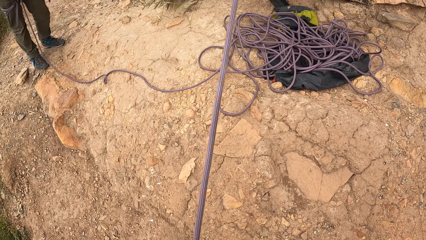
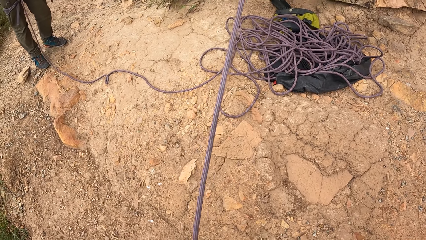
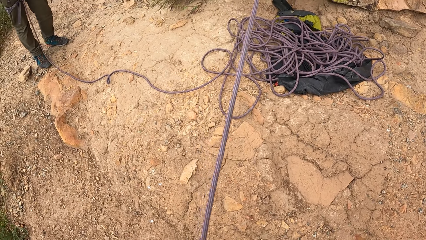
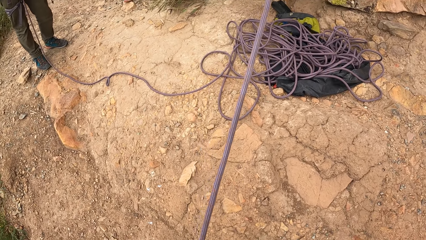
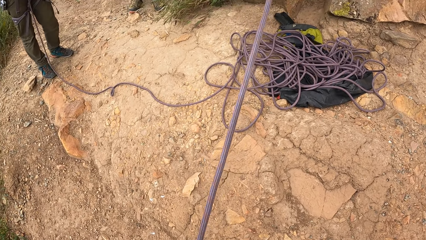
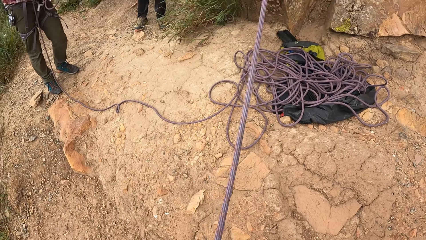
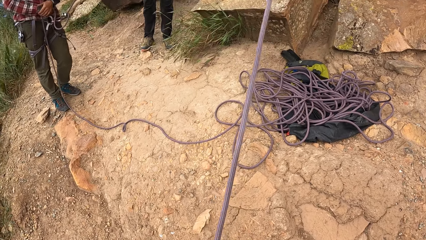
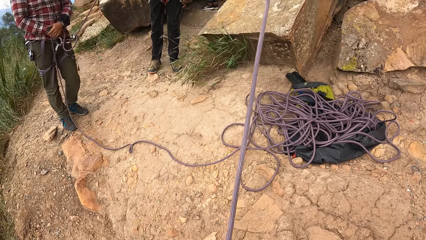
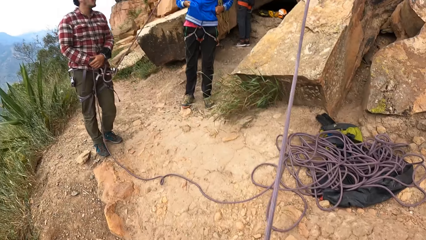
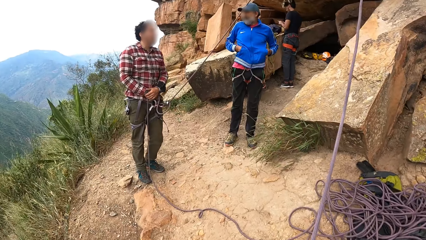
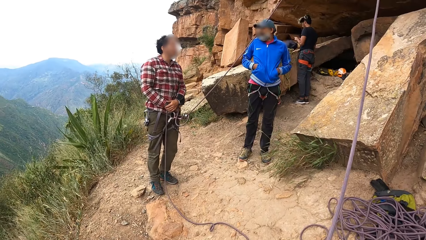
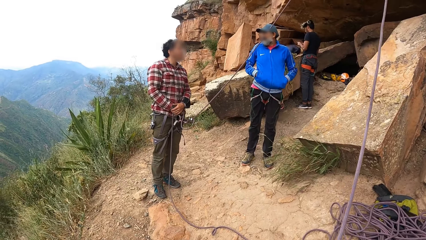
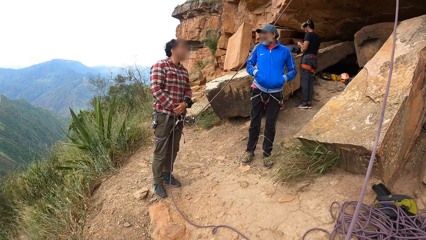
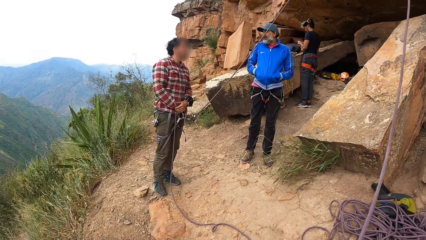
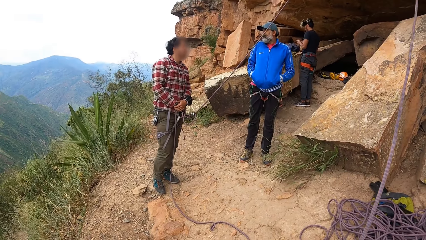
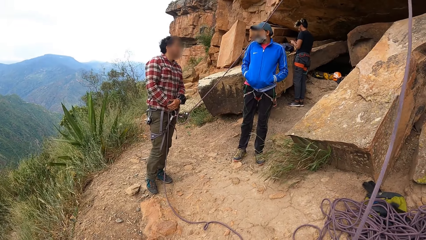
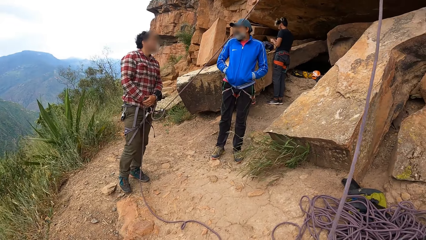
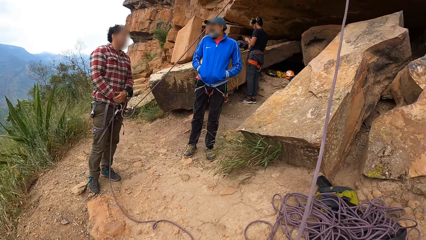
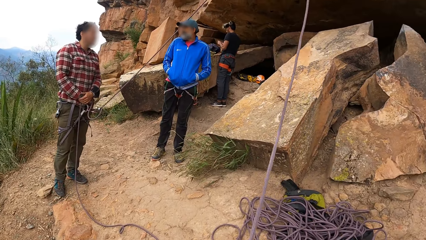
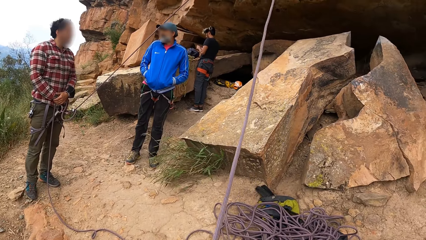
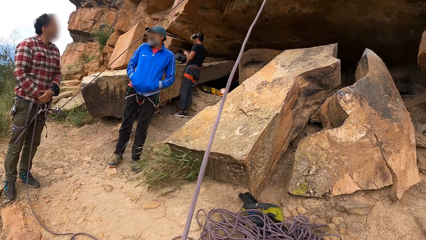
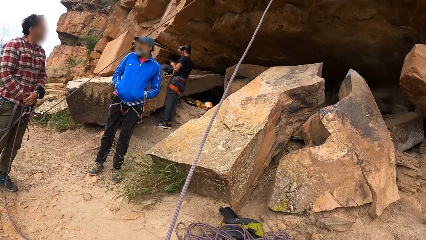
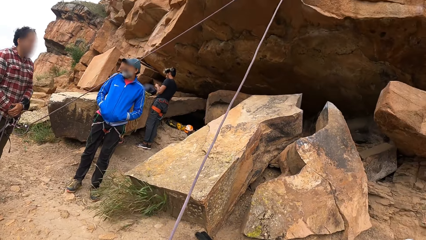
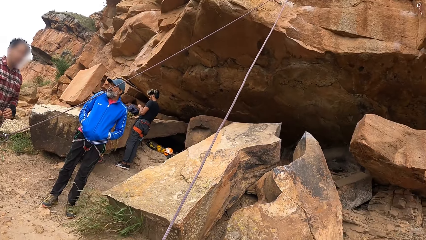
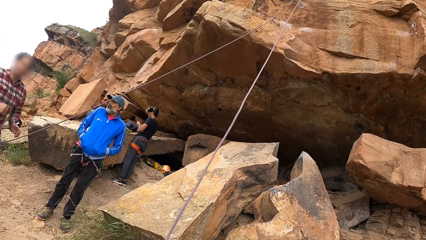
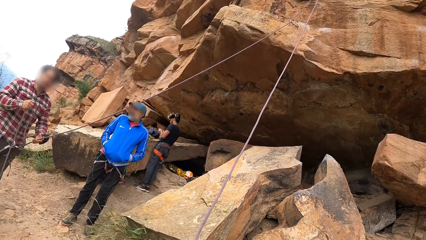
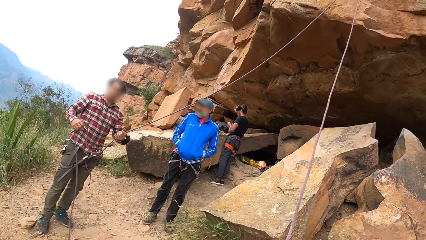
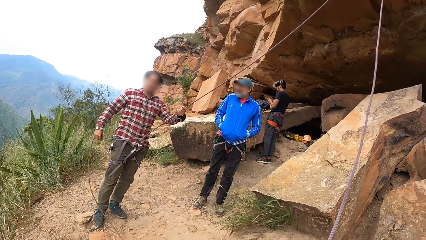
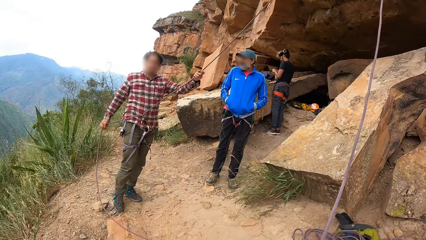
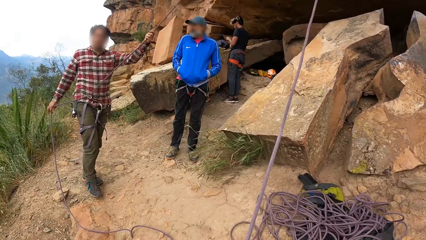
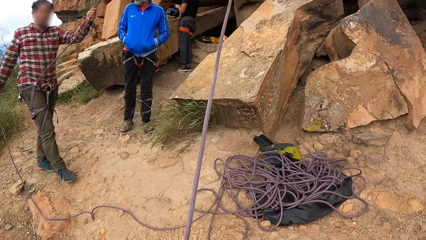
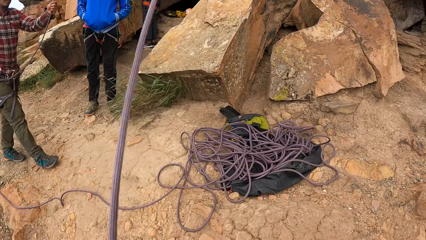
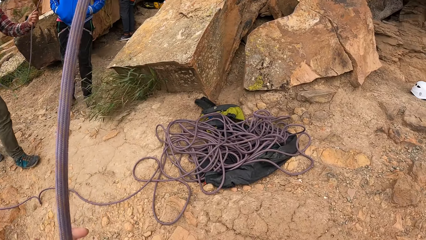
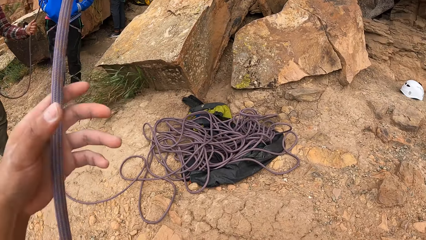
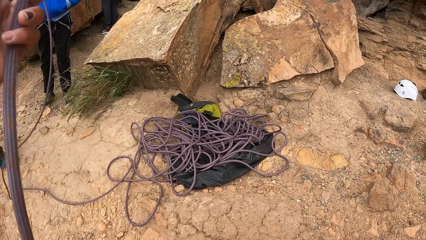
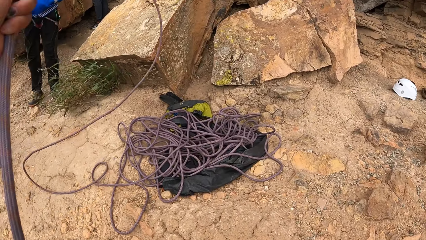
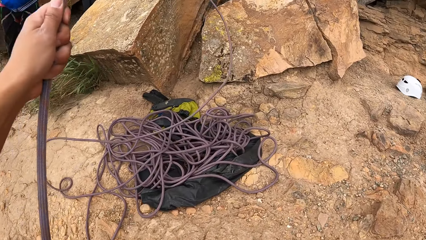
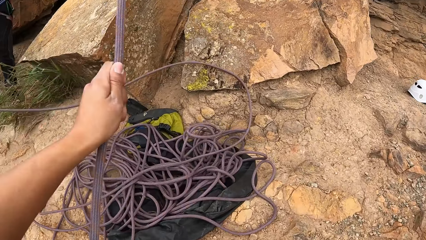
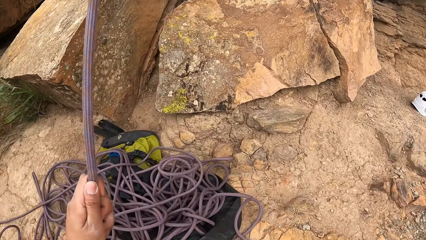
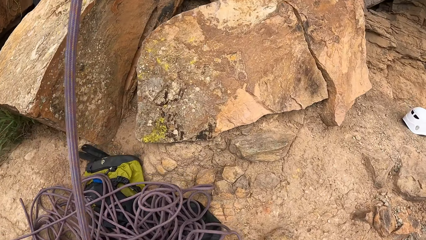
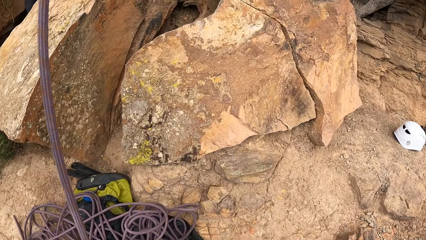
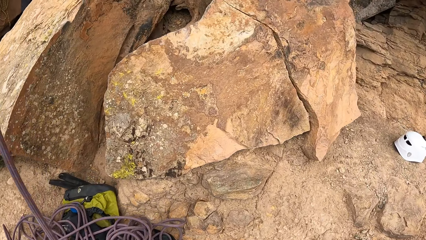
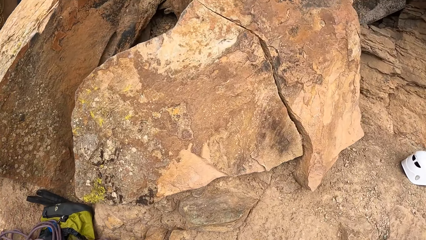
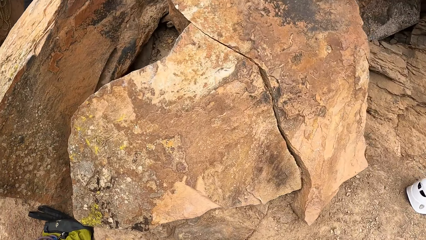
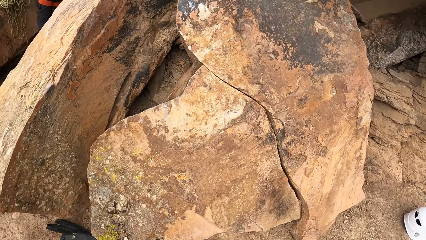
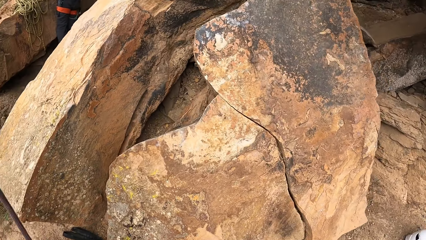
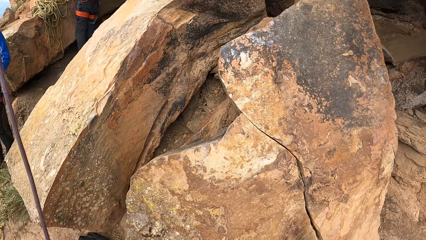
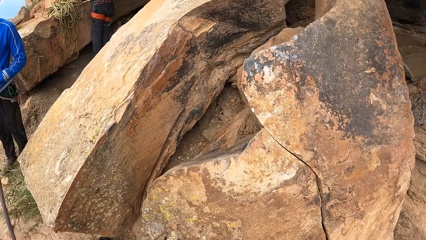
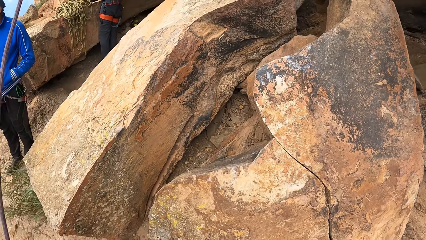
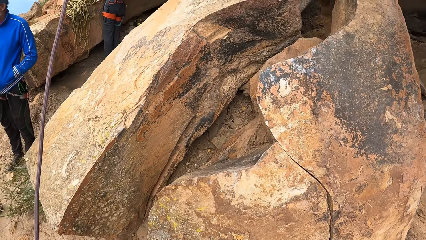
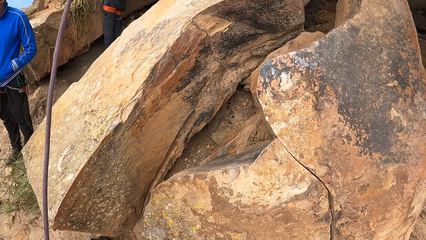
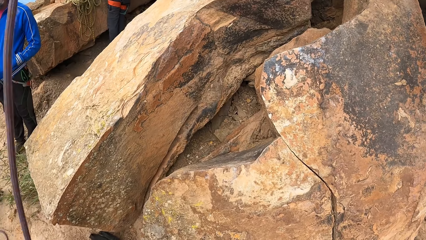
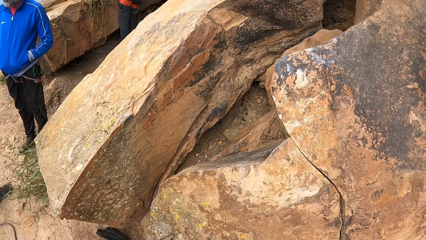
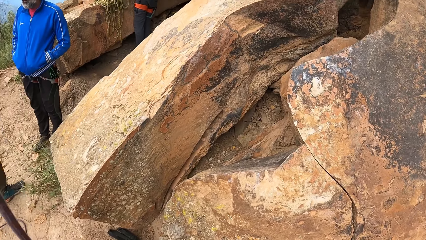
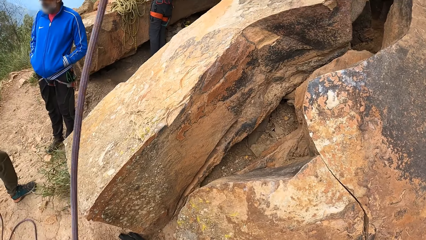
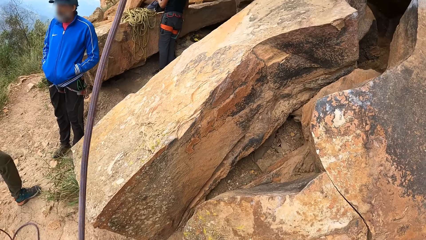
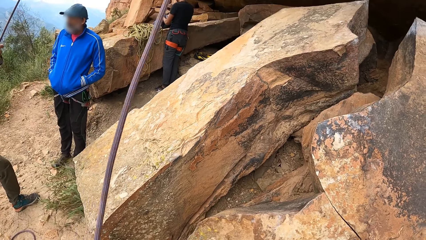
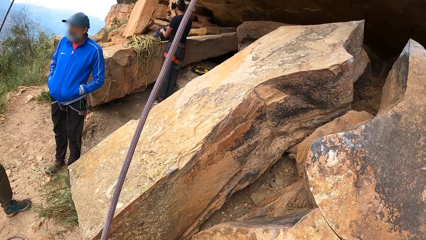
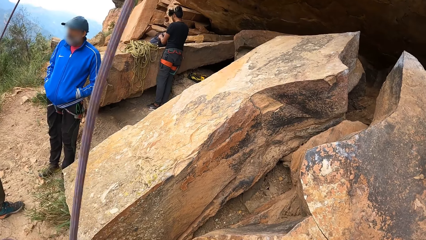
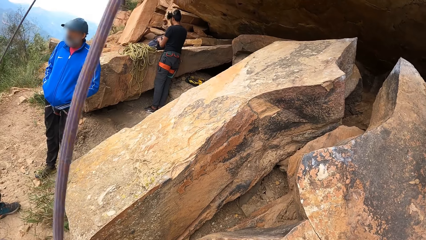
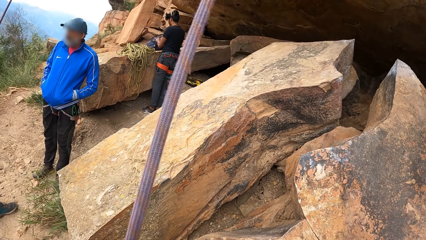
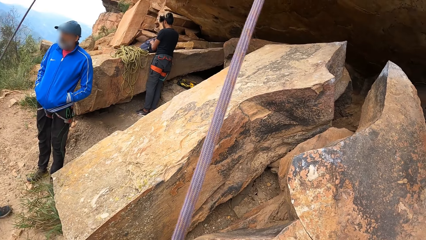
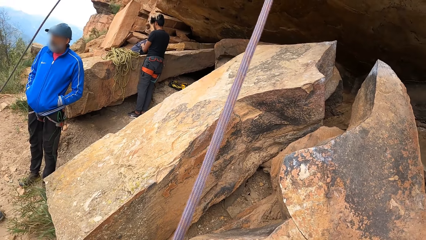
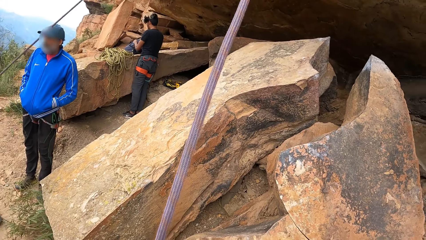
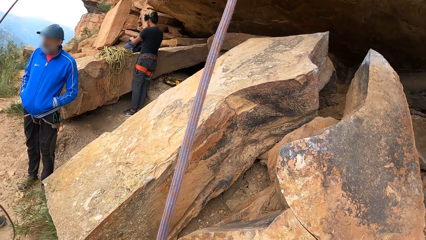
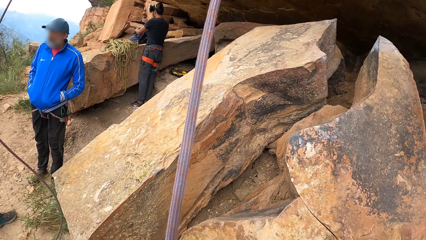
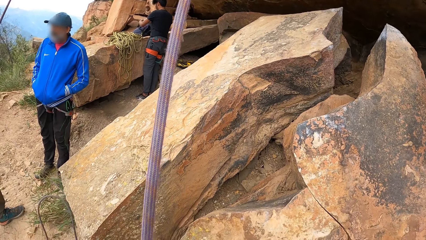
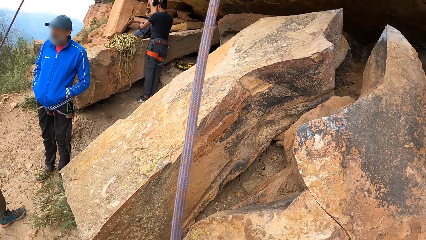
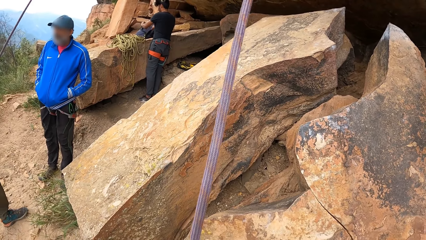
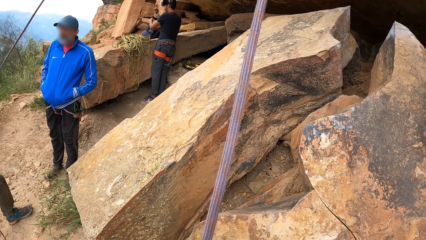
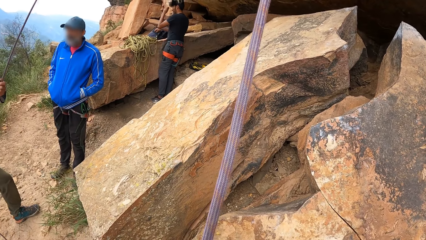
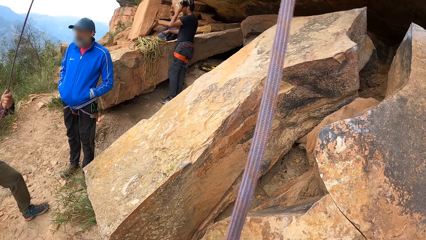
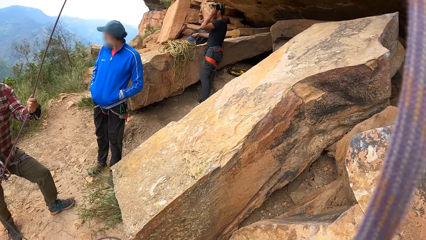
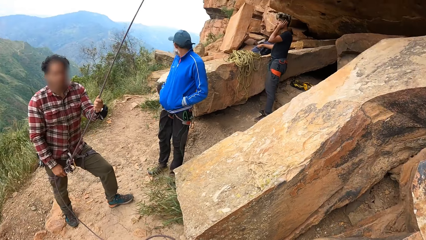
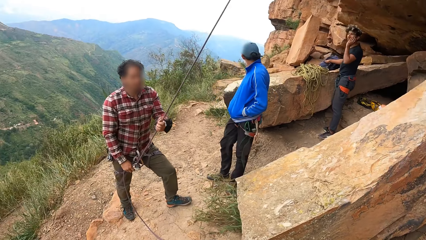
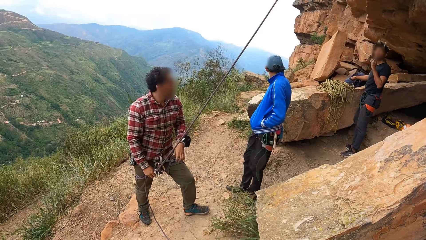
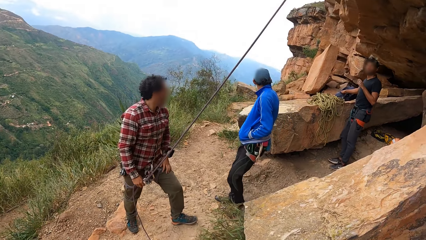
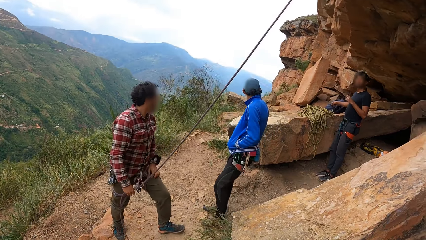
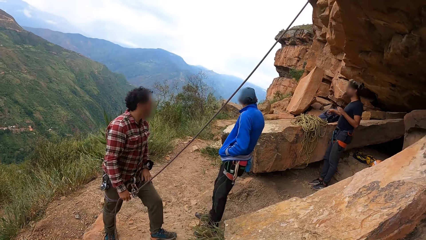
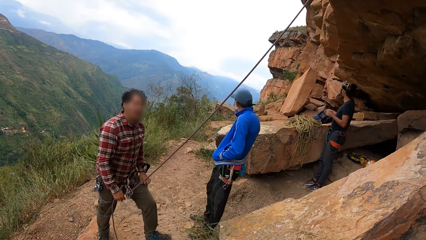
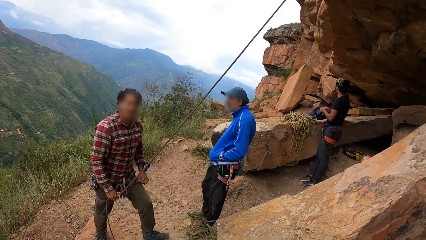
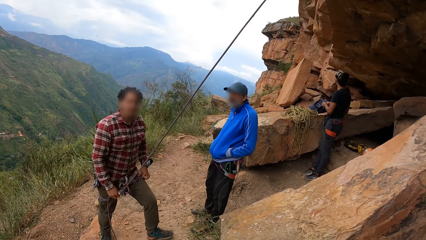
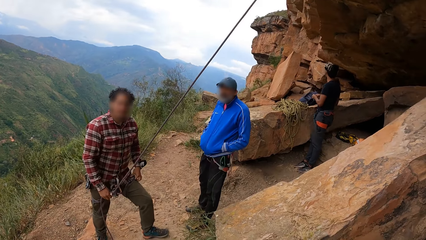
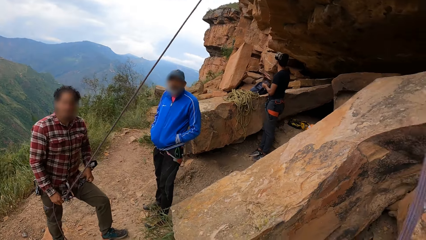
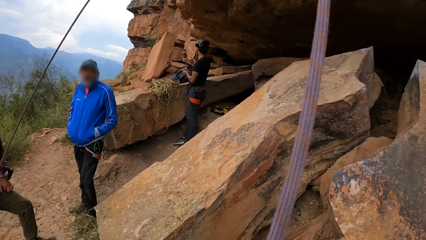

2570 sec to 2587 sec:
A man interacts with the camera wearer. The camera wearer looks at the man. The man holds a rope, walks at the compound, and pulls the climbing rope. The camera wearer pulls the rope, walks on the ground, and holds the climbing rope. The man pulls the climbing rope. The camera wearer looks at another man. They look around. The other man interacts with the camera wearer. The camera wearer looks at the other man.
